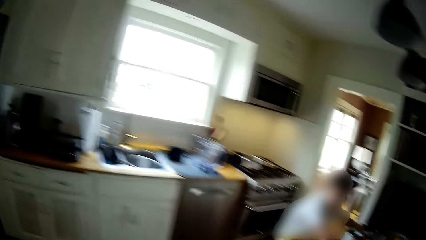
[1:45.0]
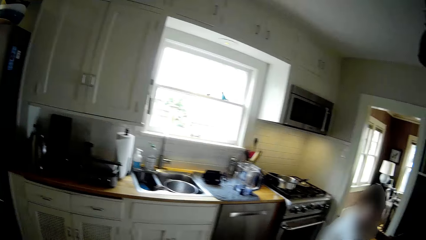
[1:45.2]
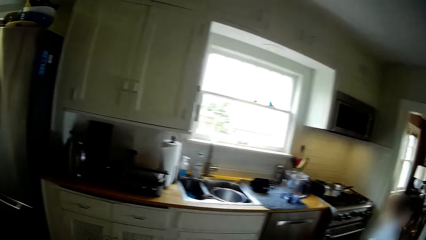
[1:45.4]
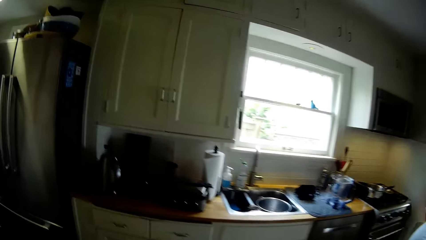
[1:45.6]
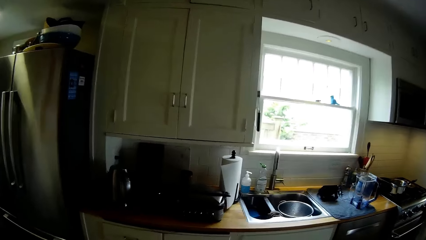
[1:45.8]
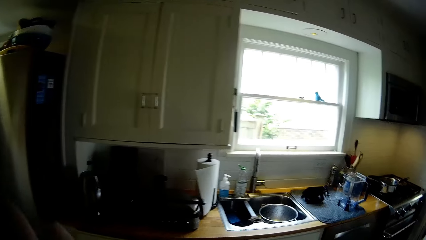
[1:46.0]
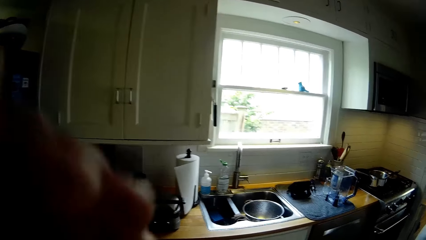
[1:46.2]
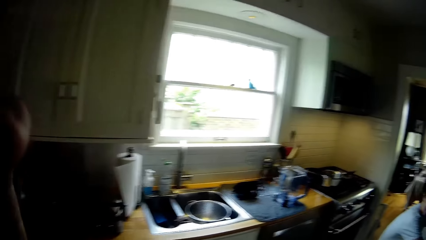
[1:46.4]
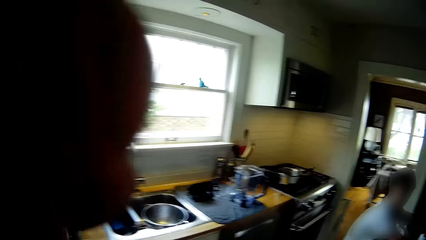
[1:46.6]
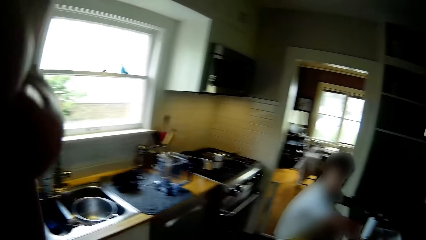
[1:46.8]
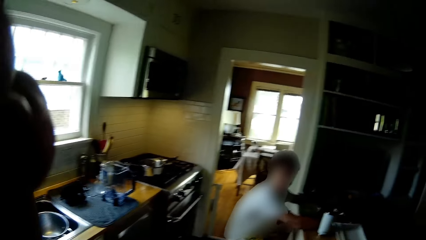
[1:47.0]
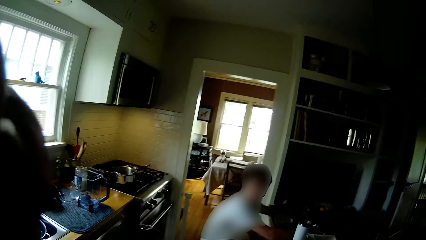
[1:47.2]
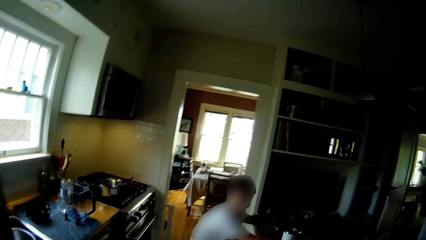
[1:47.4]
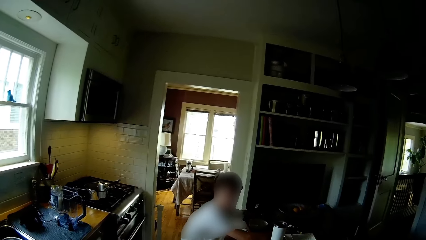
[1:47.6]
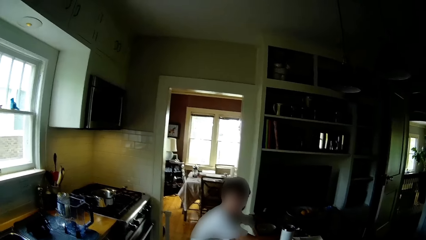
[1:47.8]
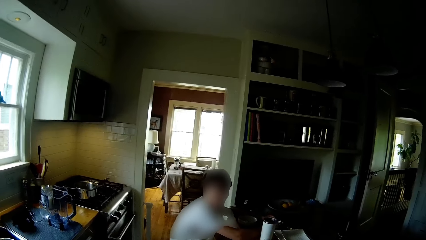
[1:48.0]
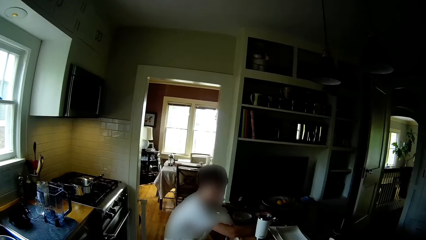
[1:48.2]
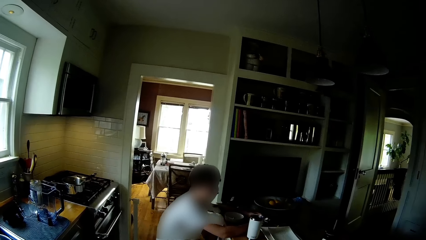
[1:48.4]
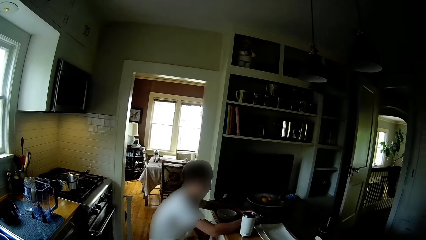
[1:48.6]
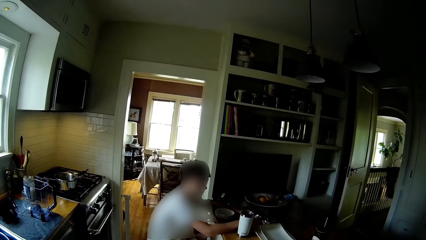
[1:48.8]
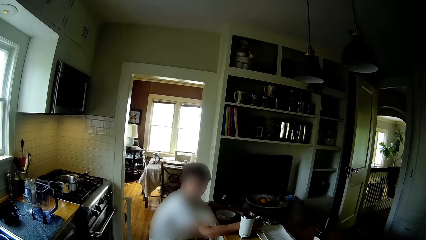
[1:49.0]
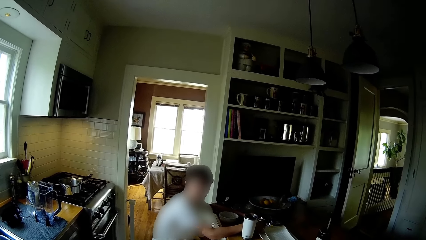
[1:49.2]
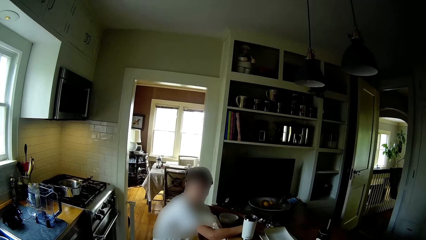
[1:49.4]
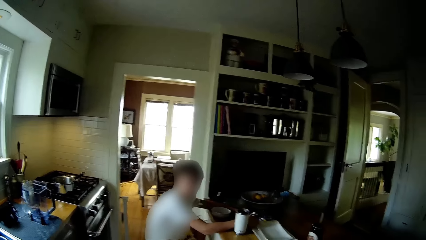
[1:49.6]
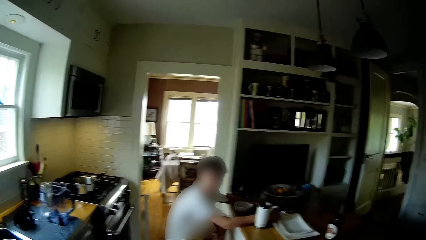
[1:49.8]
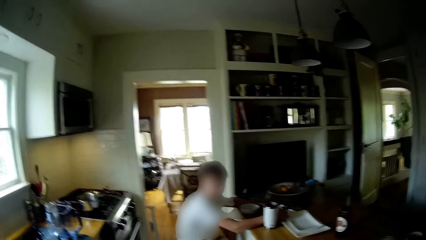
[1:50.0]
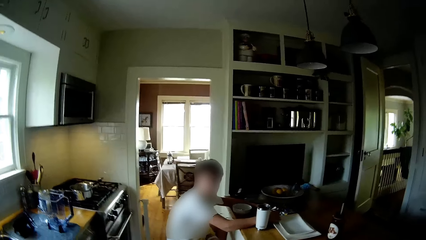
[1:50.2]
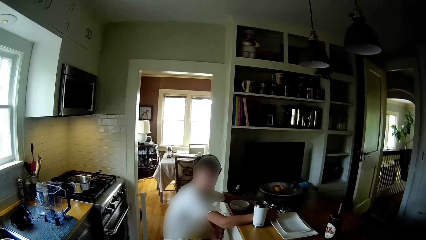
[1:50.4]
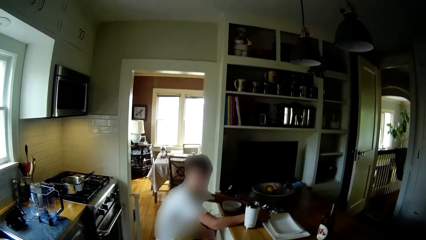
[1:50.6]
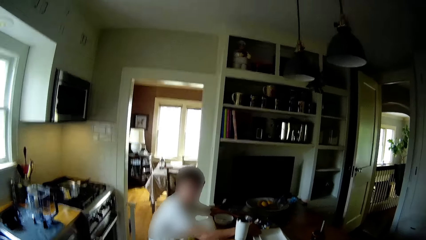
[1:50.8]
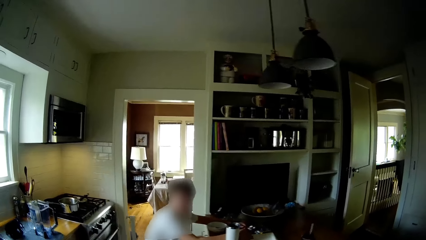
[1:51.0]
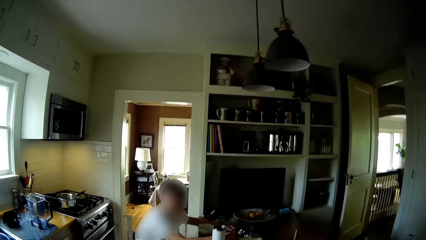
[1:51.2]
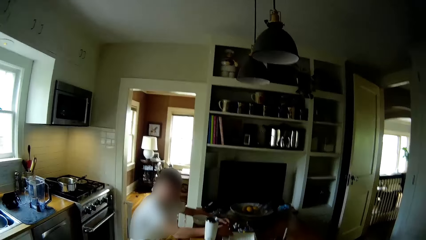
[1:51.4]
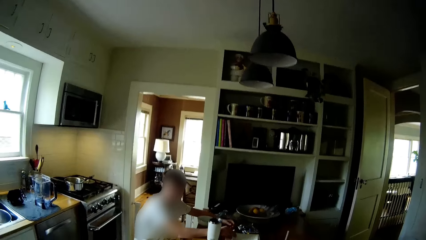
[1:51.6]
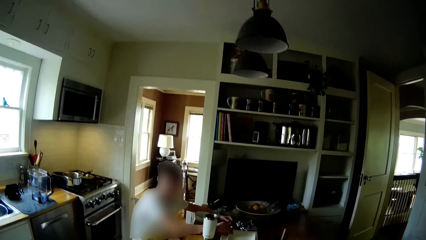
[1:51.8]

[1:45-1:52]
The camera wearer touches his face with his left hand.

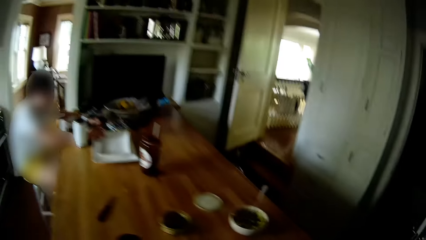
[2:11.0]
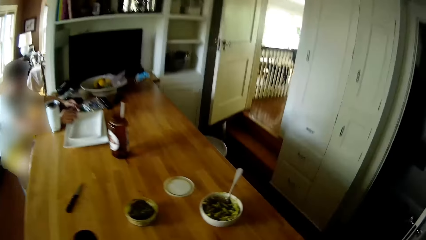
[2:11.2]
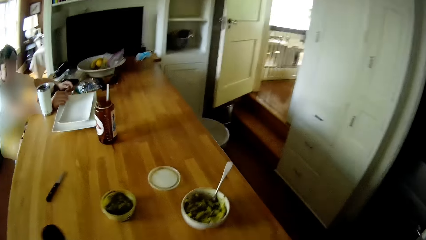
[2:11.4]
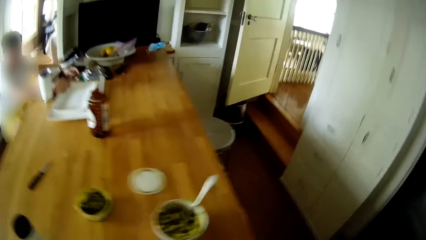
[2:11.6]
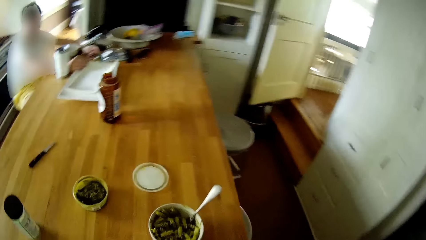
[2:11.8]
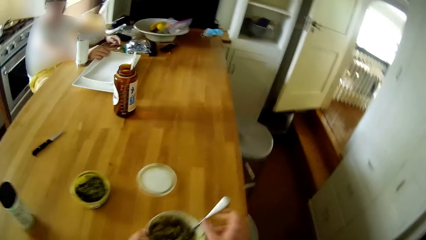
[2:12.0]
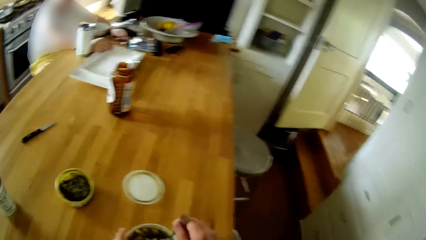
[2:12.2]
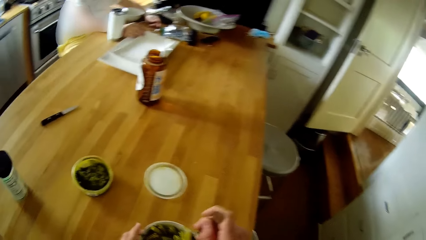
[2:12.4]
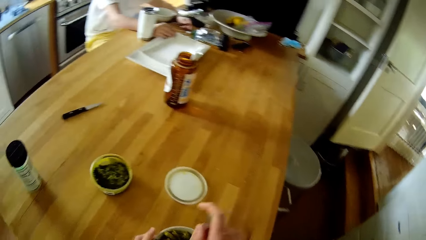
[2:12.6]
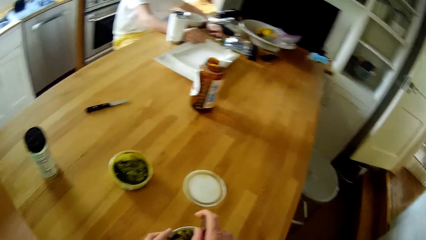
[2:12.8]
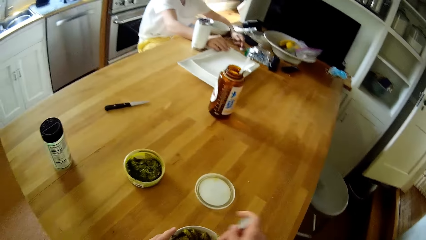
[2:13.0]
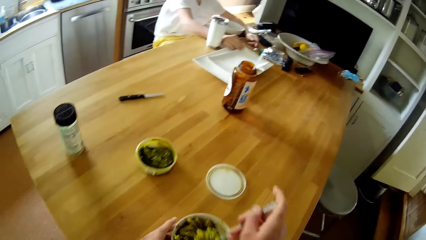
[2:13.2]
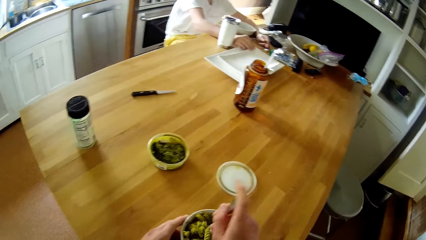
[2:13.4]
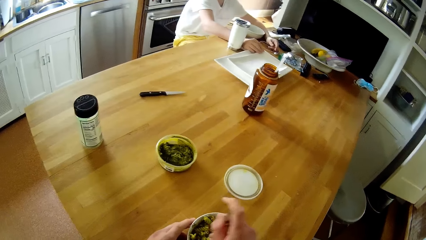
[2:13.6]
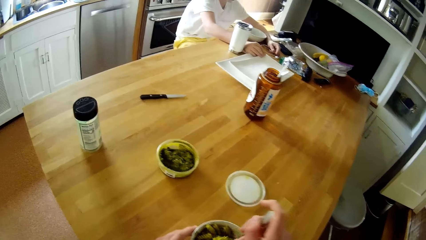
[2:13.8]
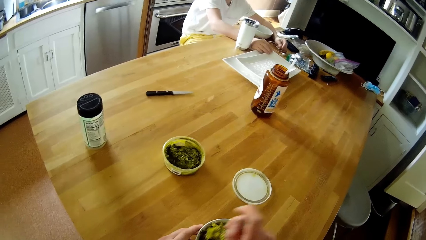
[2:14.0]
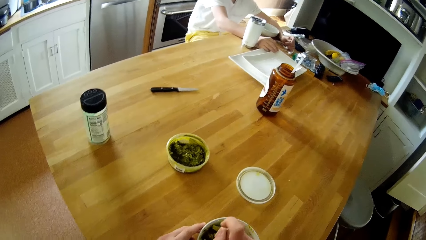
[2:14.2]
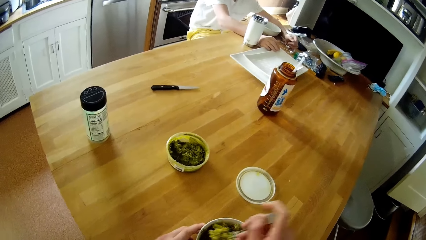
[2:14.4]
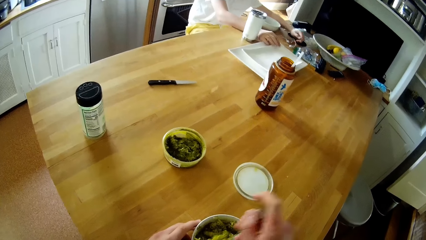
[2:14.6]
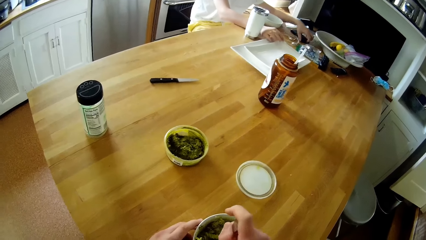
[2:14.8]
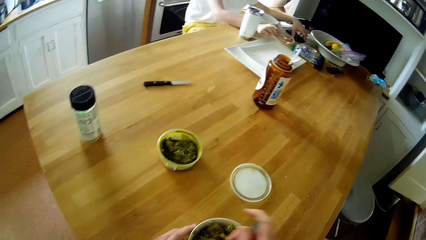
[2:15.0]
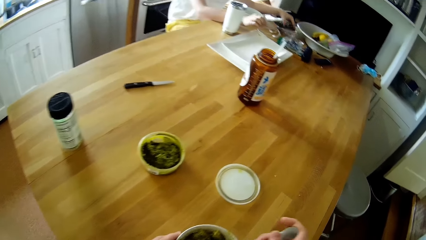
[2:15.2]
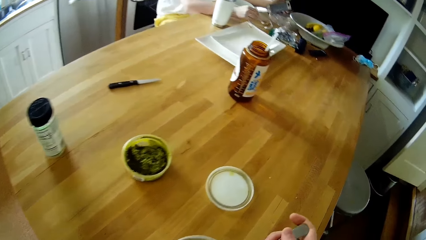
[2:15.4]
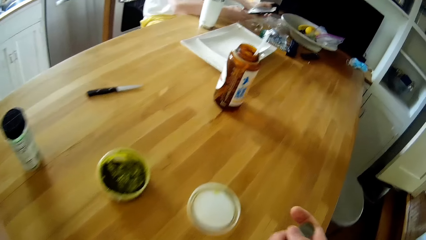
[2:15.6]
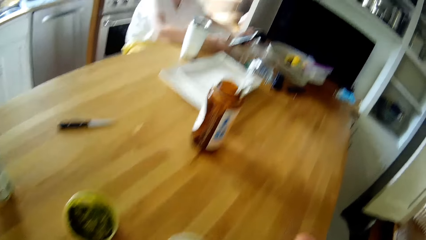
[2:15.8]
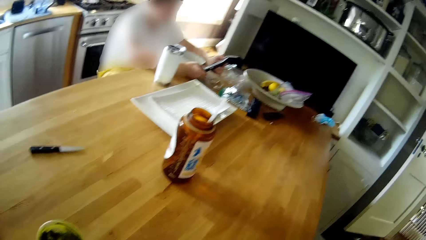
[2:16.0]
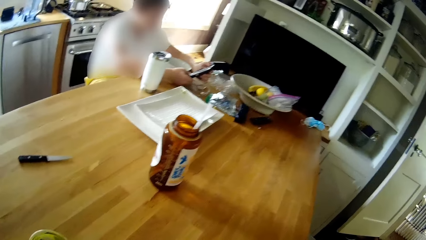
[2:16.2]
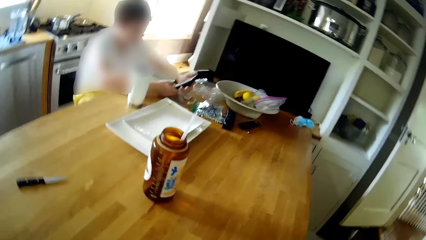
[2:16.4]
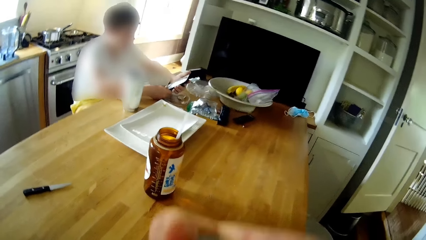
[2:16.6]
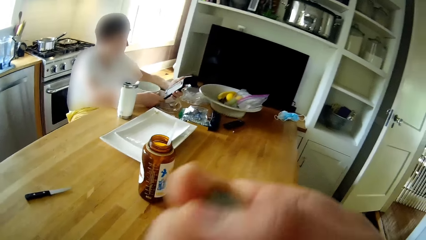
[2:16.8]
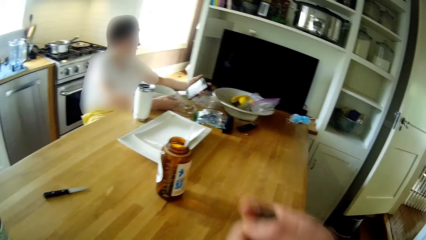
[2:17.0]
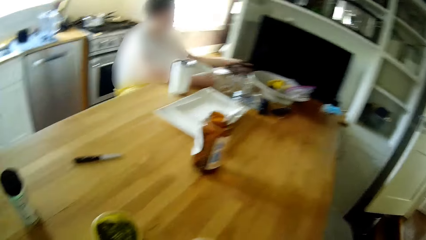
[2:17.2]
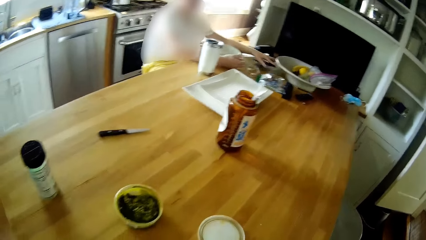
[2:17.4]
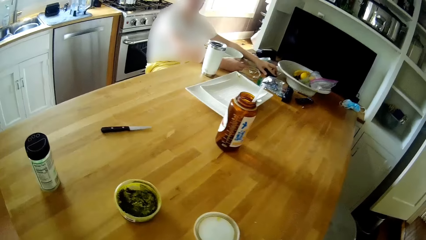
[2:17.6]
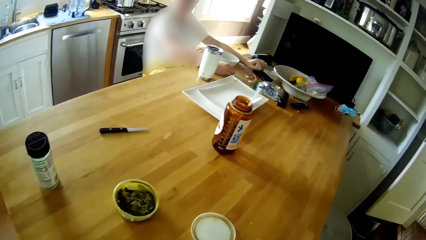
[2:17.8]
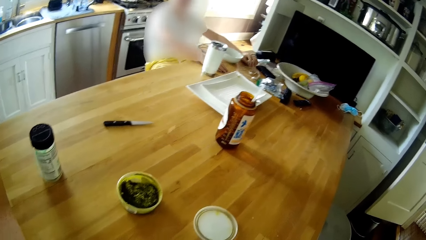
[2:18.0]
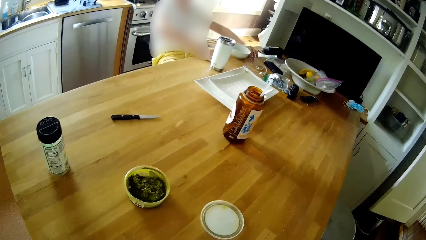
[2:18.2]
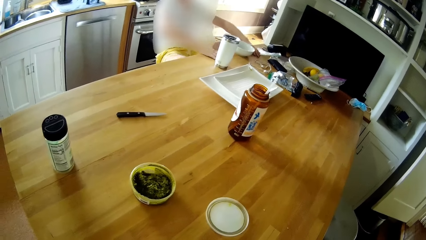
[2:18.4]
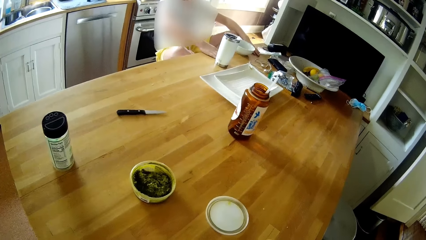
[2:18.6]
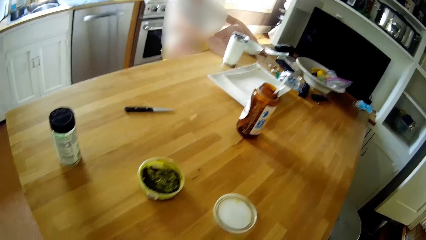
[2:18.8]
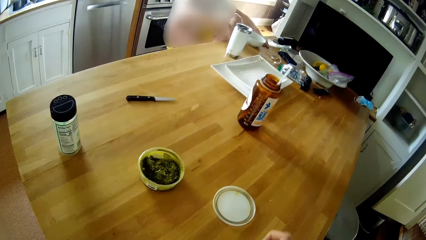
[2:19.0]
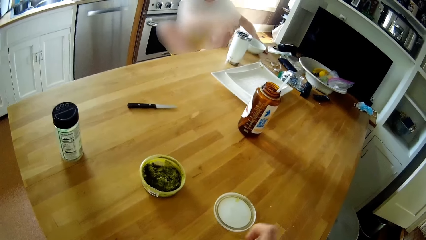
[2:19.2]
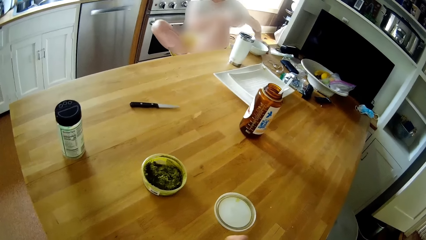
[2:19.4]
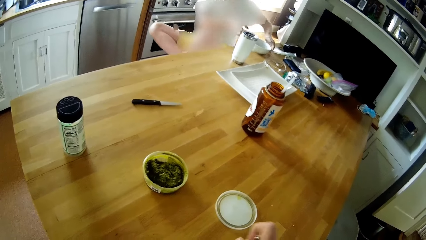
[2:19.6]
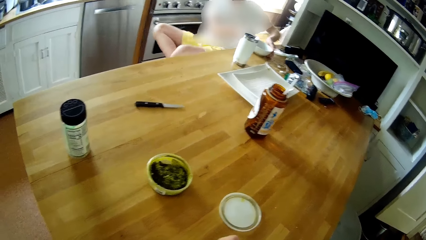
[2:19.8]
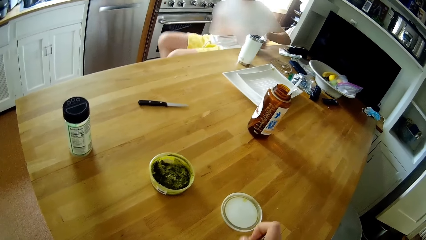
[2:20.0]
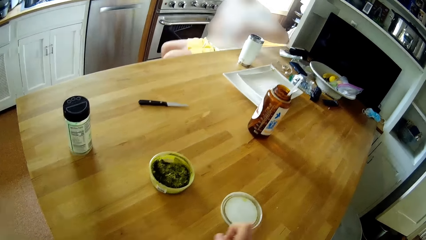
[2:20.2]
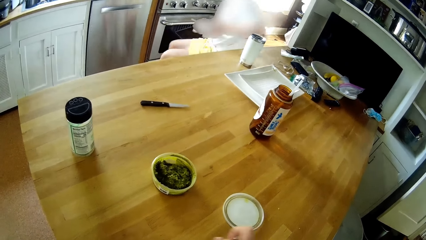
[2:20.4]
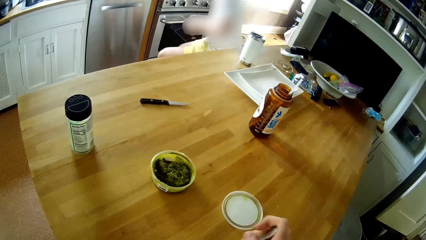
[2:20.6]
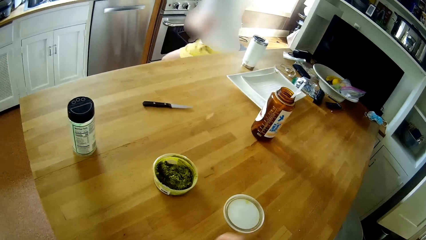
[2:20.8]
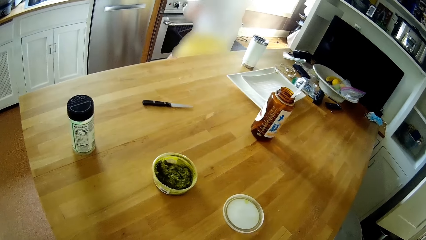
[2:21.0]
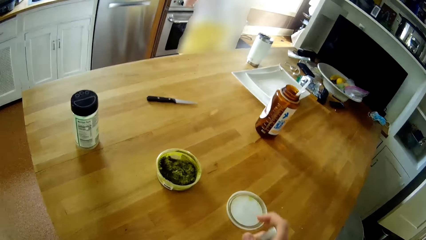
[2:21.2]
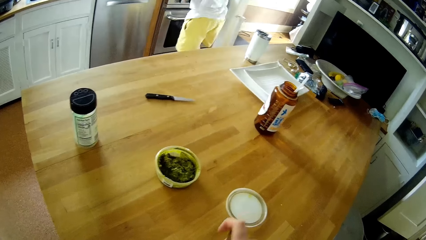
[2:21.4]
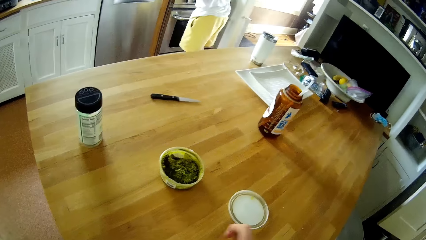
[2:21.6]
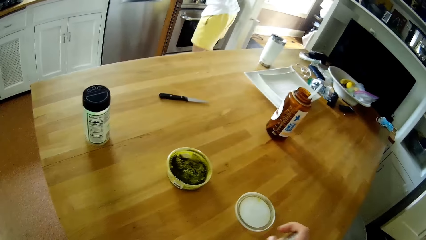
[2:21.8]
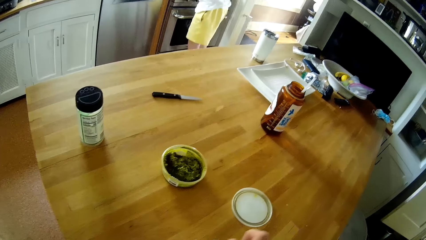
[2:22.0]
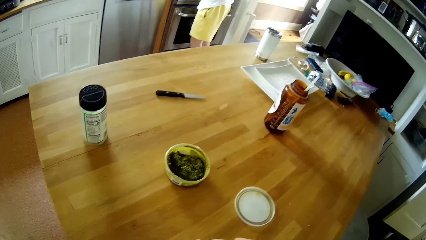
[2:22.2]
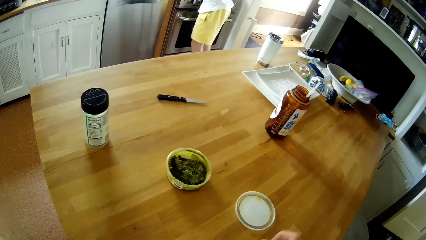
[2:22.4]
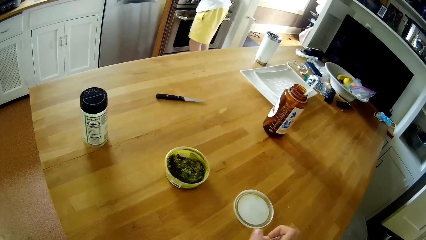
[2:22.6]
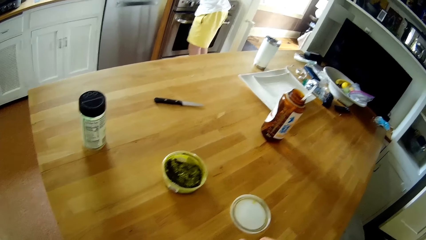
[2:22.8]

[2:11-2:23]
The camera wearer stirs the macaroni in the plate on the table with the spoon with his right hand. He places his left hand on the plate on the table. He eats the macaroni in the plate with the spoon with his right hand. The boy picks up a phone from the table with his right hand. The boy operates the phone with both hands, drops the phone on the table with his right hand, and picks up a plate from the table with both hands.
